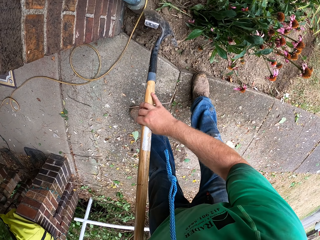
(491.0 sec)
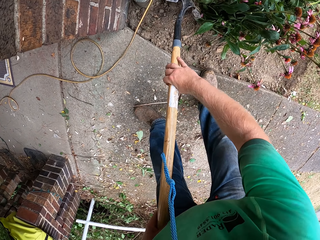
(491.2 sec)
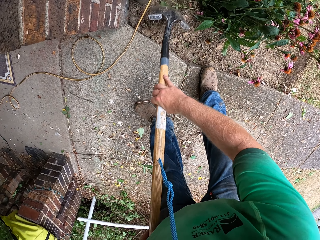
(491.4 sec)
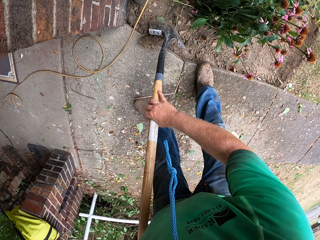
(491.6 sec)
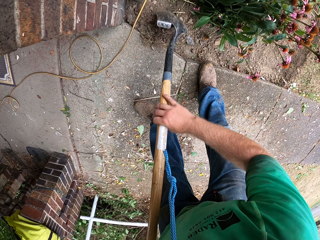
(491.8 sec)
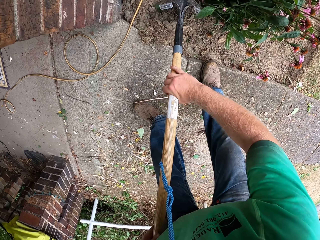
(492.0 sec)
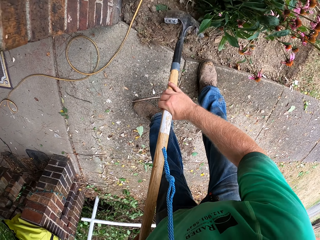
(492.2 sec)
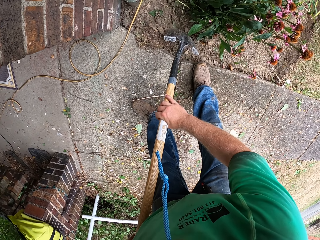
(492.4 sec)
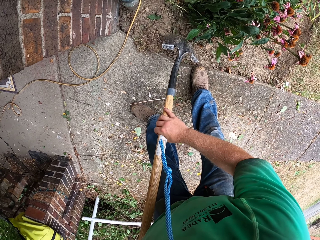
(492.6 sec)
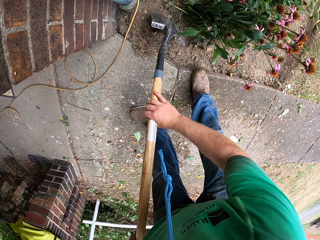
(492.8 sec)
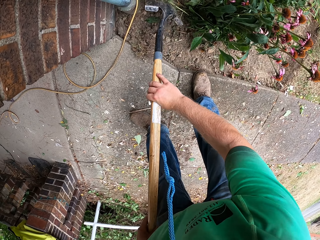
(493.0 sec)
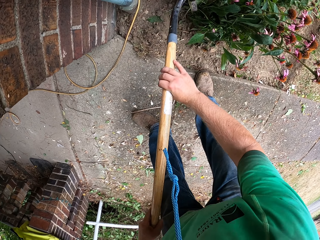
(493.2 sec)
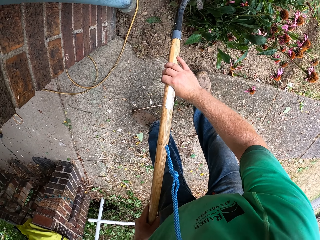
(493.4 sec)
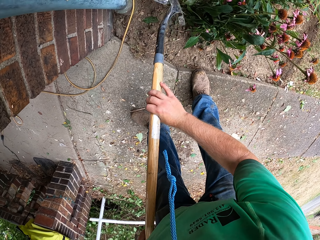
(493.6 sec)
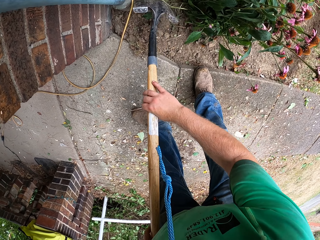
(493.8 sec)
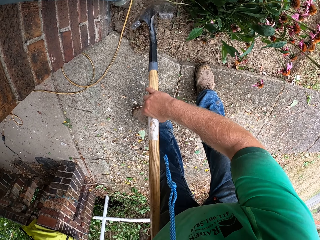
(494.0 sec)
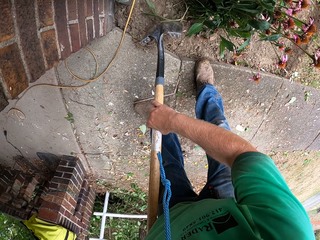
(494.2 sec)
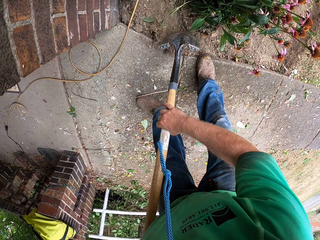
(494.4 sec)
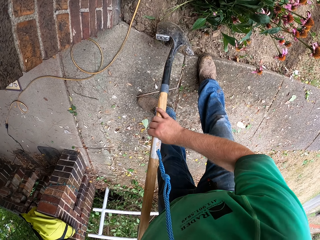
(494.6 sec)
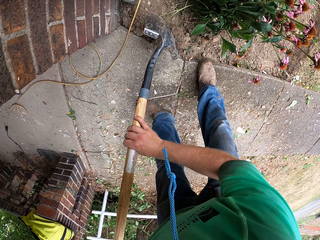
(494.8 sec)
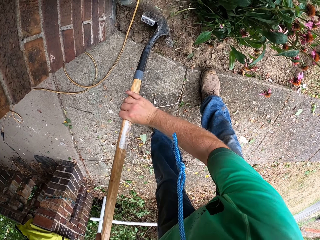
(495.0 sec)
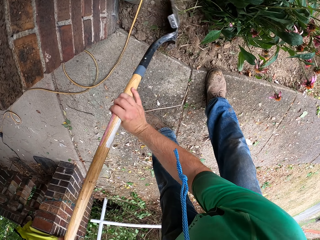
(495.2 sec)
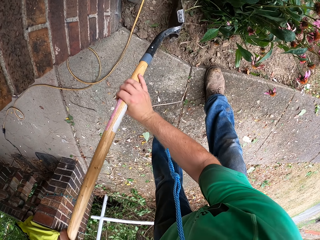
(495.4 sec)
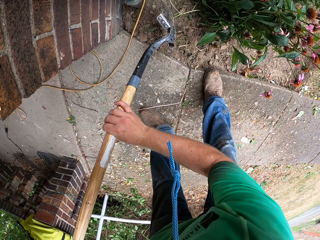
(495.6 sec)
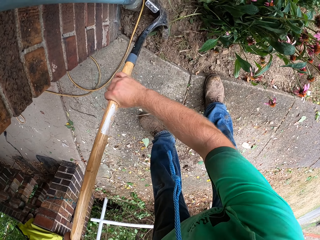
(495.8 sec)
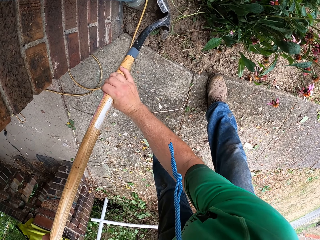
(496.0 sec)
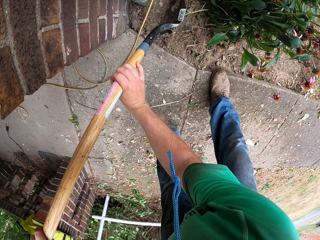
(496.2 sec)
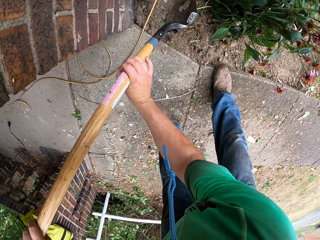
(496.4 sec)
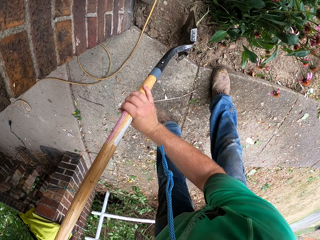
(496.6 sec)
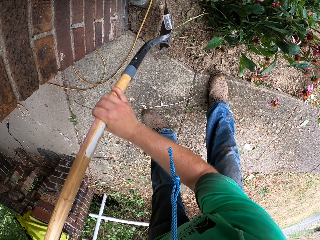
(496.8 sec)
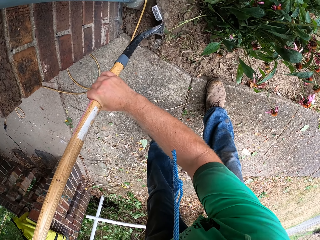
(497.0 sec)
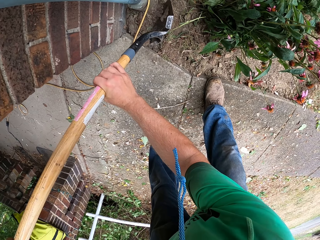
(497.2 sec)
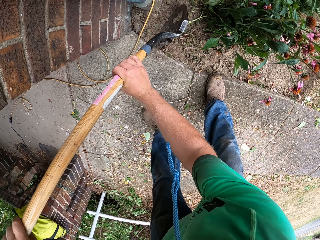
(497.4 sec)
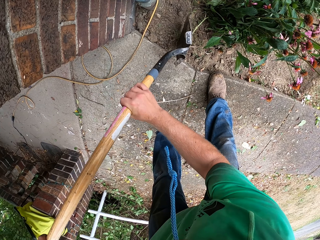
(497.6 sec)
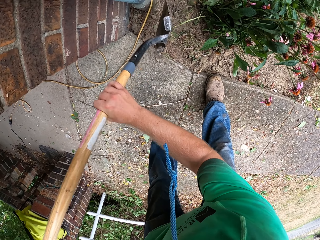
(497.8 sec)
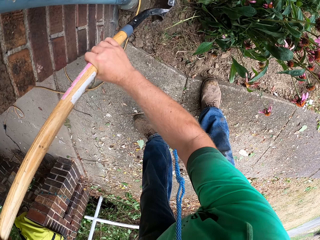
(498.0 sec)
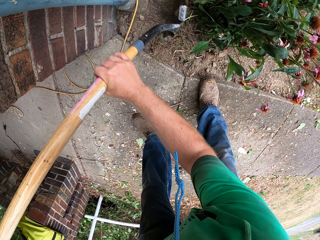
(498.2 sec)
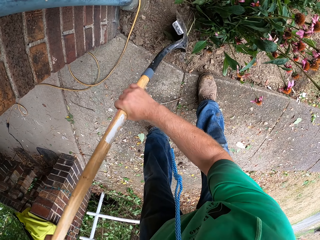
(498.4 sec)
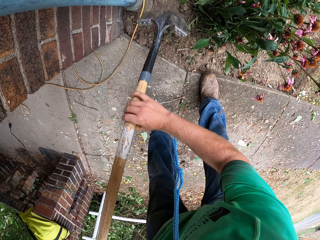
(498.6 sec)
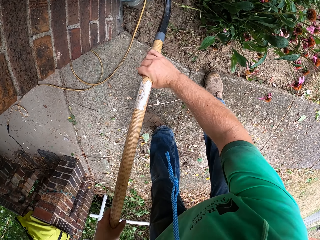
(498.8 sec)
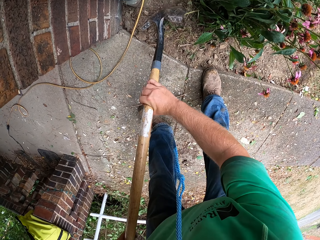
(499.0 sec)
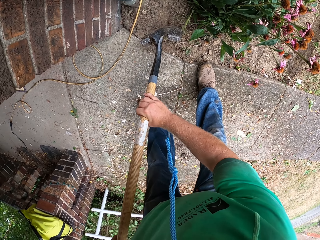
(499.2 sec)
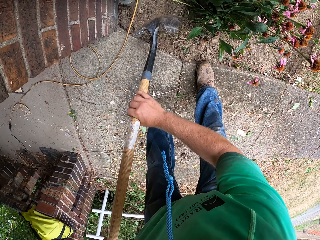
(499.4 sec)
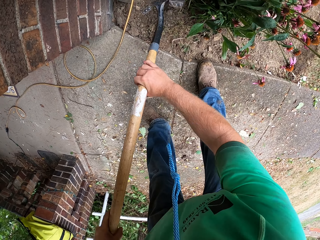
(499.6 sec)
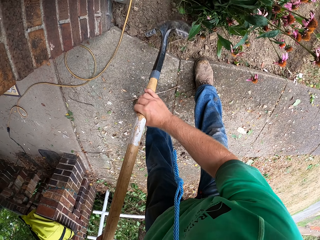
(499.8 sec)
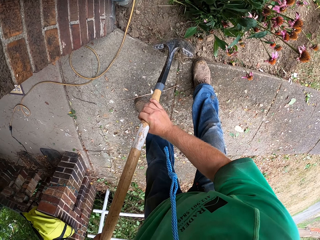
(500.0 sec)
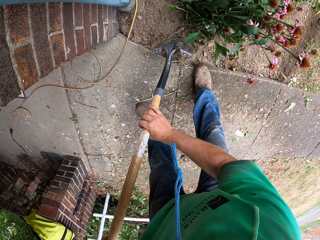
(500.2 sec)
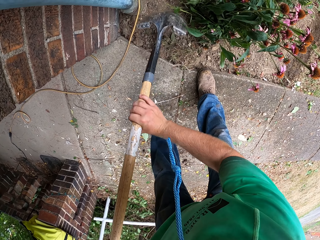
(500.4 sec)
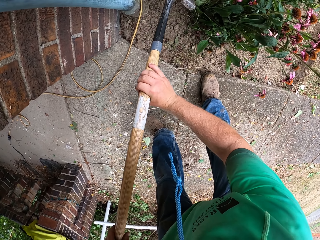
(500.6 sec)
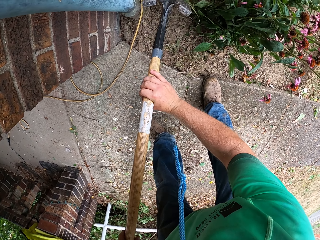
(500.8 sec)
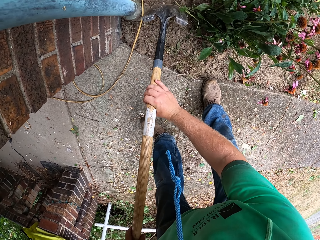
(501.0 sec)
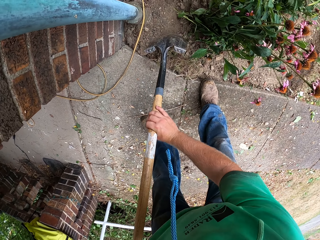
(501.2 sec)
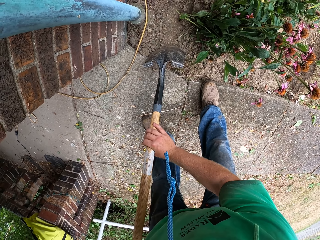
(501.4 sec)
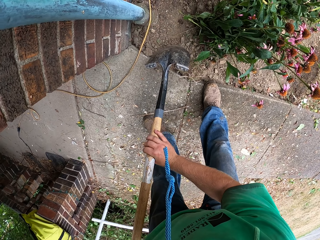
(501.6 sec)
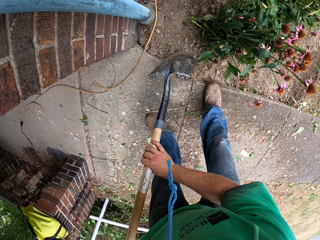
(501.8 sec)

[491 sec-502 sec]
The camera wearer digs with a spade. They spread the soil.

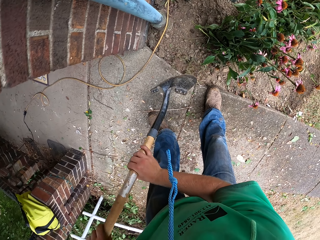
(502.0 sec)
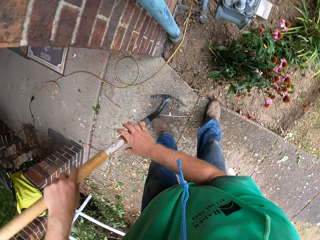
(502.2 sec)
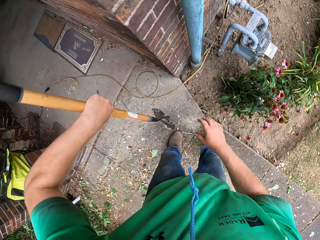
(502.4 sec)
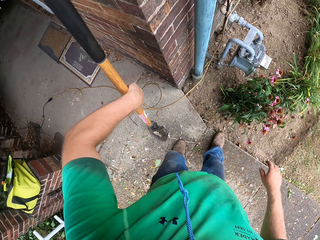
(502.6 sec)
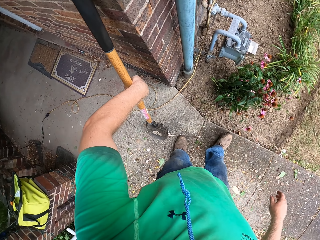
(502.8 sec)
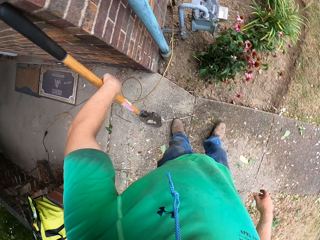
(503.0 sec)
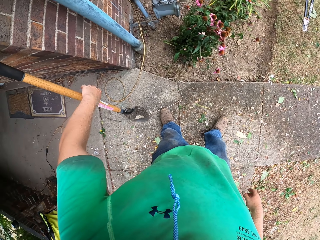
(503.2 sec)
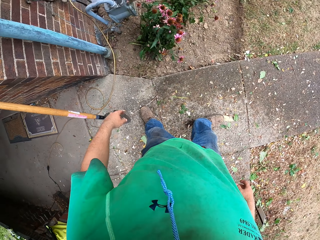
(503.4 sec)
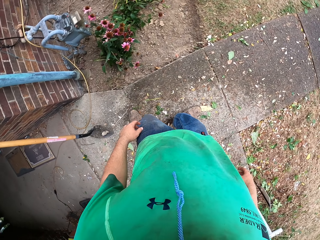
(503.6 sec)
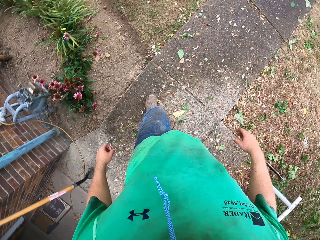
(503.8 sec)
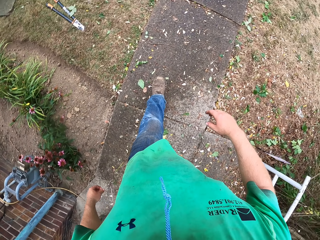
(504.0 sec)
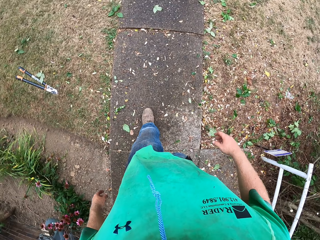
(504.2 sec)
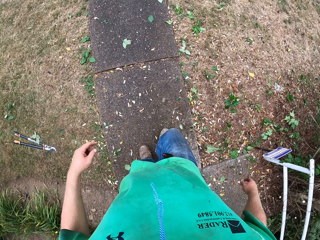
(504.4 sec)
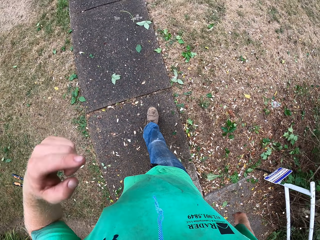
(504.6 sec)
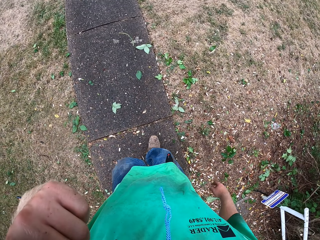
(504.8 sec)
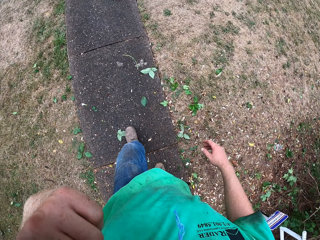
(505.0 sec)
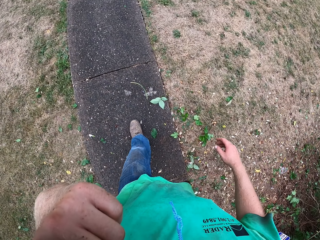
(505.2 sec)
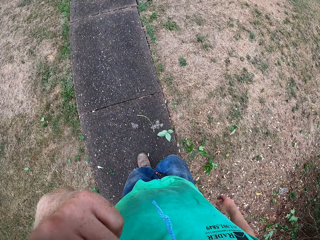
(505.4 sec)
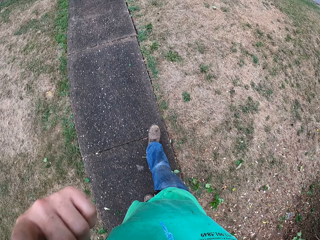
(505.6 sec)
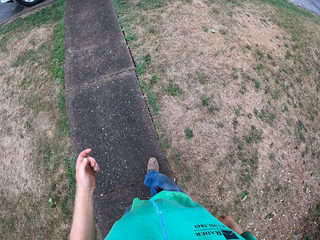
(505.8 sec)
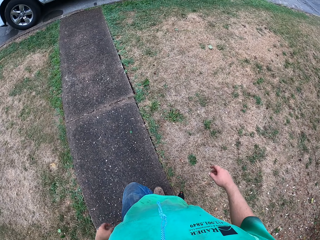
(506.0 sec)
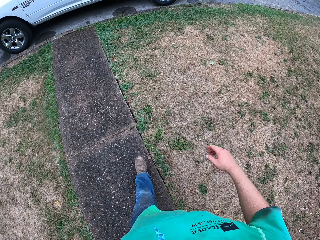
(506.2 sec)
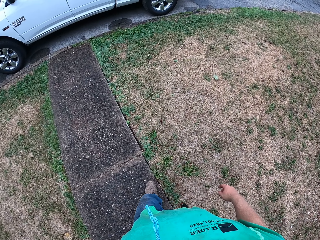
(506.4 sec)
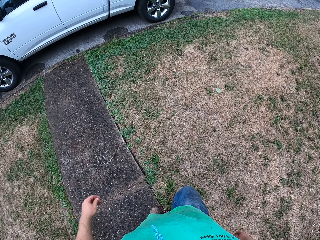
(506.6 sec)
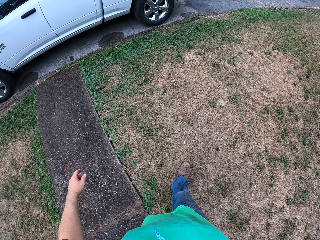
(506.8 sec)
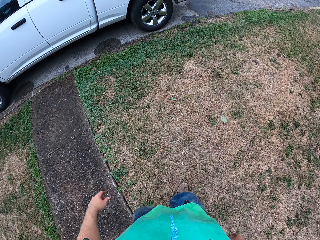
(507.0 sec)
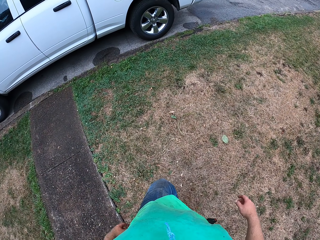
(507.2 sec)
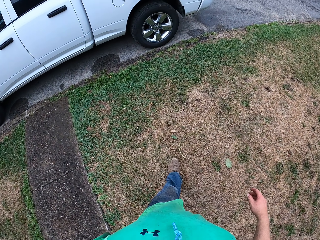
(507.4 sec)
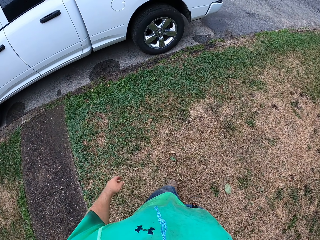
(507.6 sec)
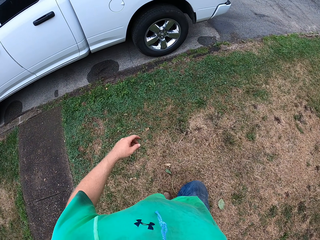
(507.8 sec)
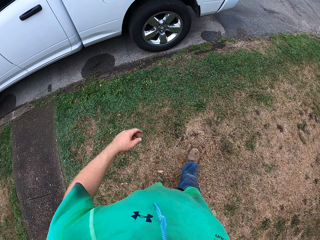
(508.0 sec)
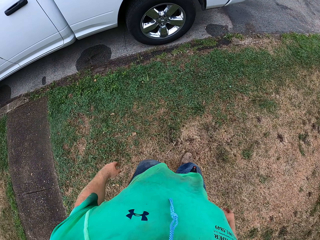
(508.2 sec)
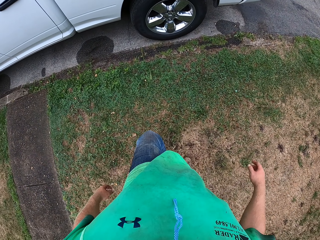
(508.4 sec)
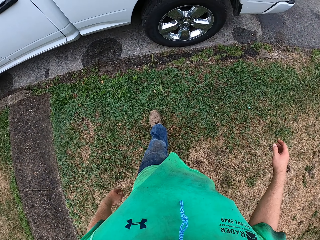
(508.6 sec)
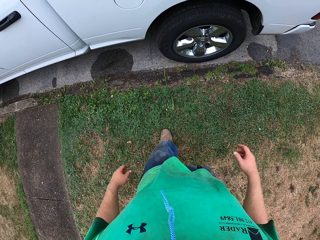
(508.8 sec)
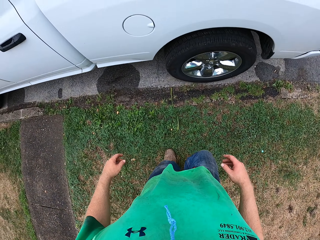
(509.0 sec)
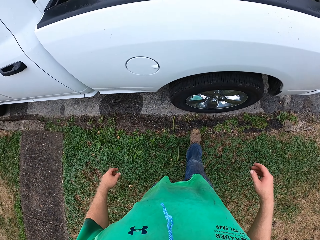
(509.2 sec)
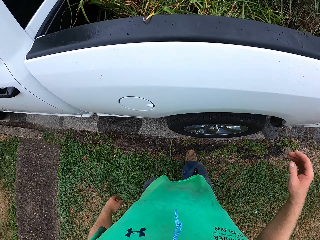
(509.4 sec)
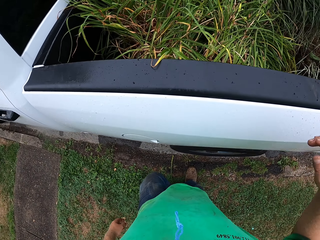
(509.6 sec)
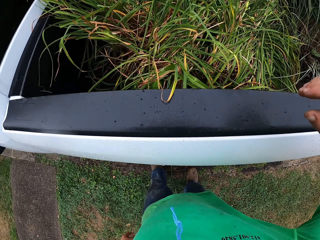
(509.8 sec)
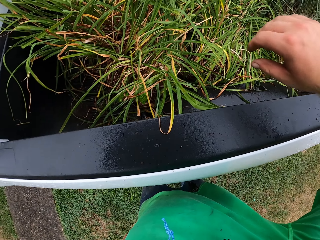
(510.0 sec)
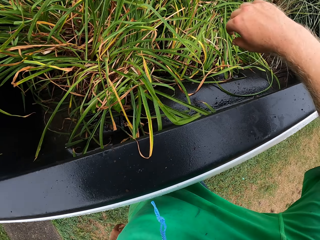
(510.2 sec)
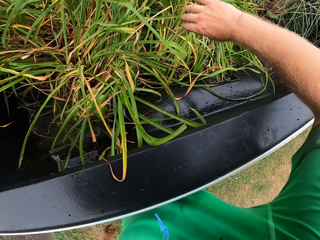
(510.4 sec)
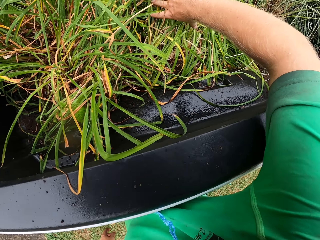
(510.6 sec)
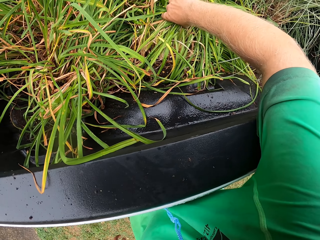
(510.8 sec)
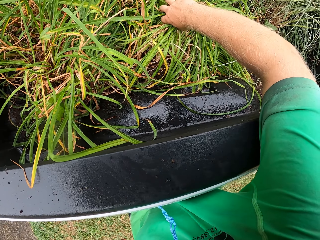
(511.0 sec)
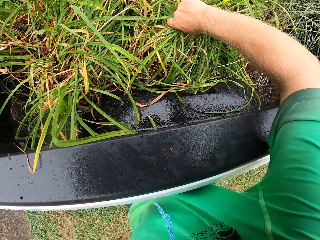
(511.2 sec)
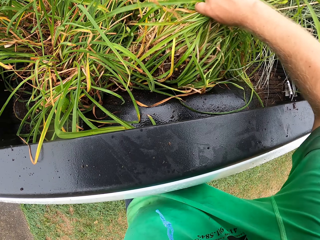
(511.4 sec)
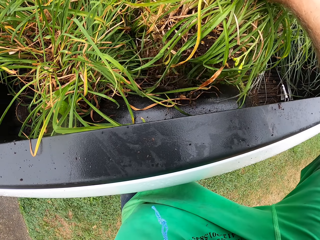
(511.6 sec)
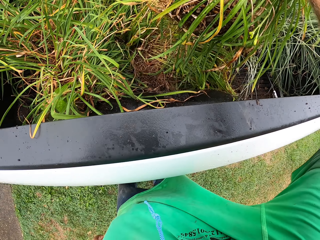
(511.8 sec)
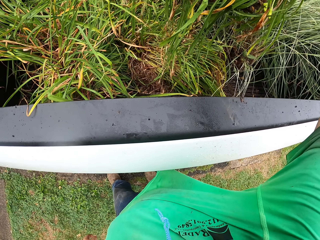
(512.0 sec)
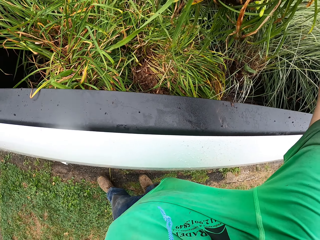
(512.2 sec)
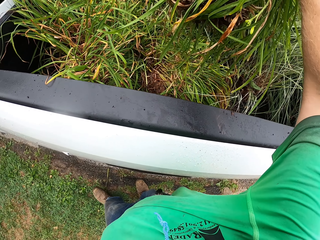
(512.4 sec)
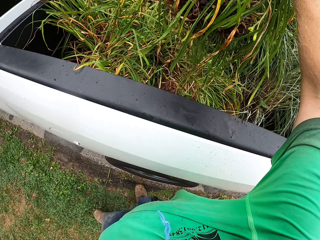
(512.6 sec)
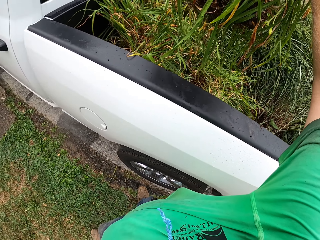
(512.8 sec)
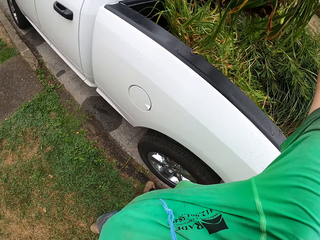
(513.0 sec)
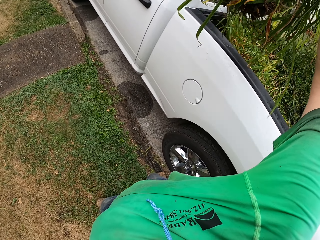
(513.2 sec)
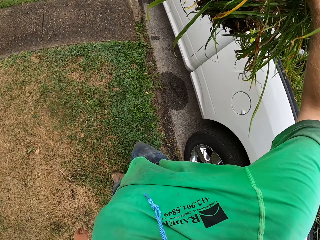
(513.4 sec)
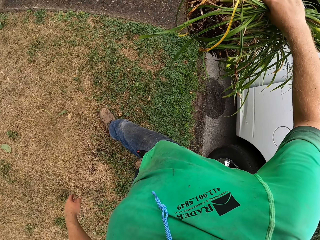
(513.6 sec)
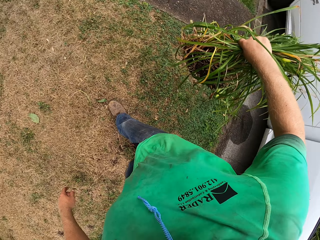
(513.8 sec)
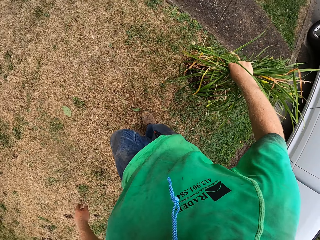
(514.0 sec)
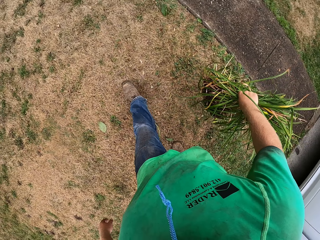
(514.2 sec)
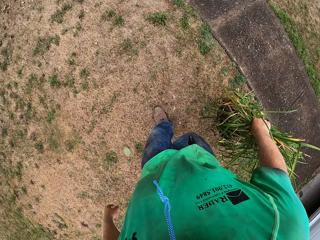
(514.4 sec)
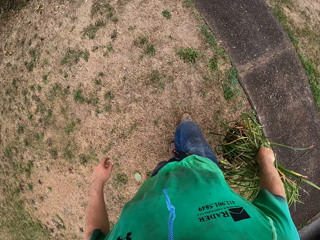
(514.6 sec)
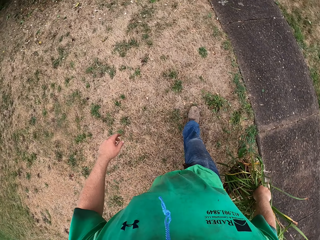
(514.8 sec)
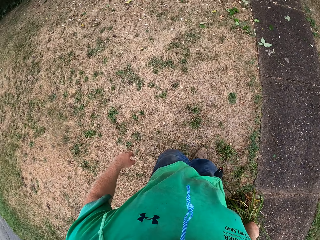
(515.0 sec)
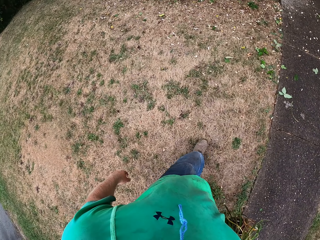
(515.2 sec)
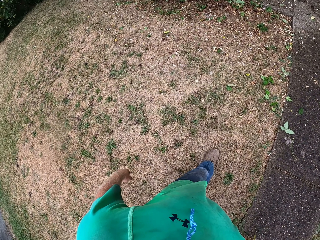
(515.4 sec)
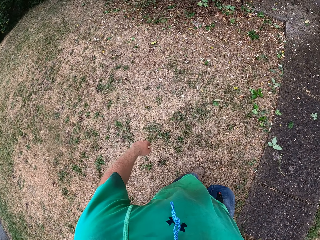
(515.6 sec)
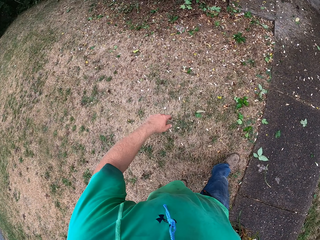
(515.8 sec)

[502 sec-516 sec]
The camera wearer drops the shovel in his left hand against a wall. He walks towards the truck. He touches the face. He picks a plant from the trunk of the truck with his right hand. He walks towards the flower bed.
